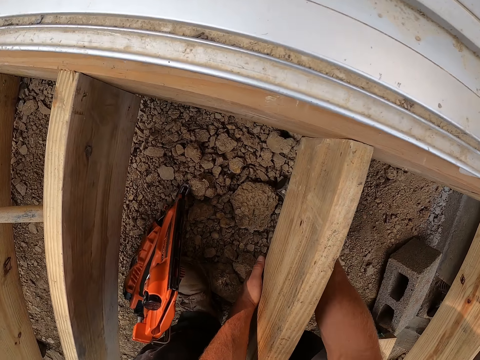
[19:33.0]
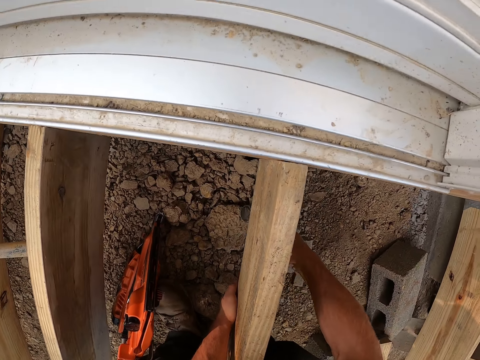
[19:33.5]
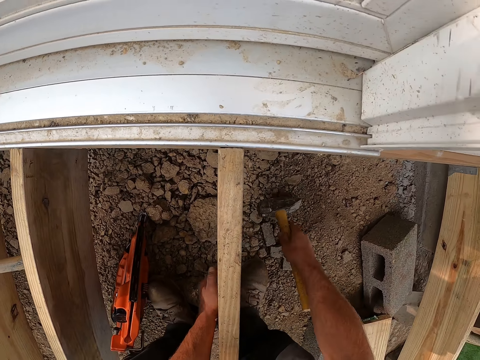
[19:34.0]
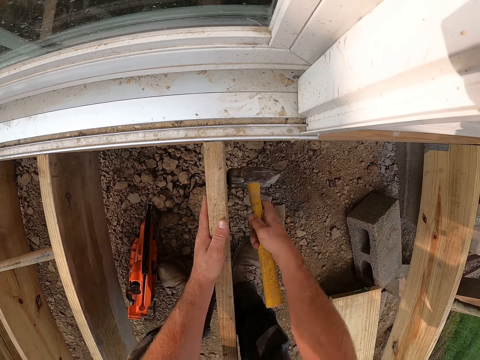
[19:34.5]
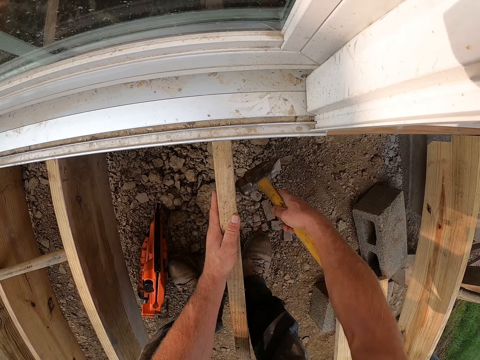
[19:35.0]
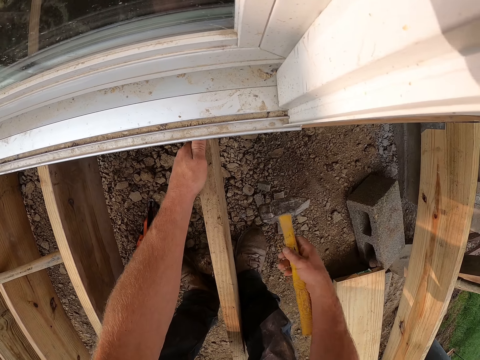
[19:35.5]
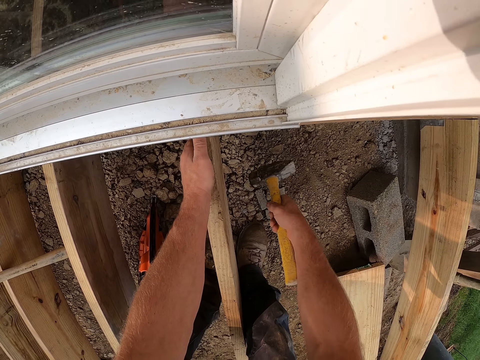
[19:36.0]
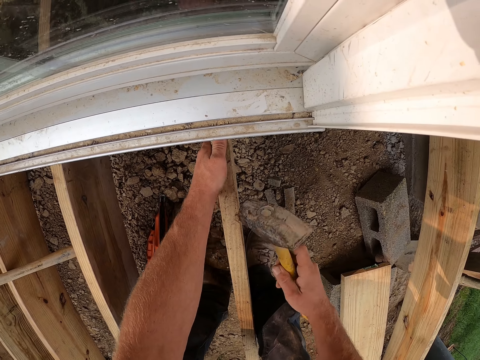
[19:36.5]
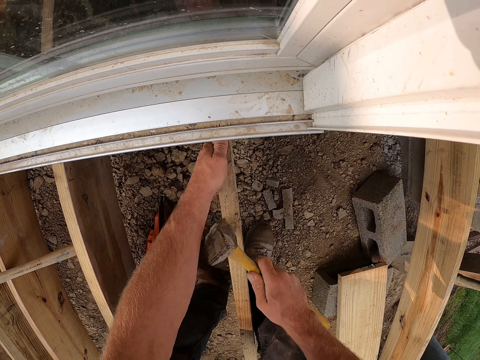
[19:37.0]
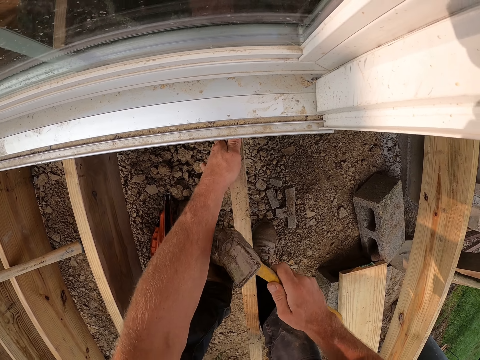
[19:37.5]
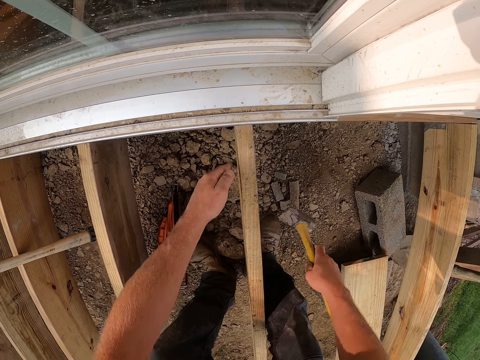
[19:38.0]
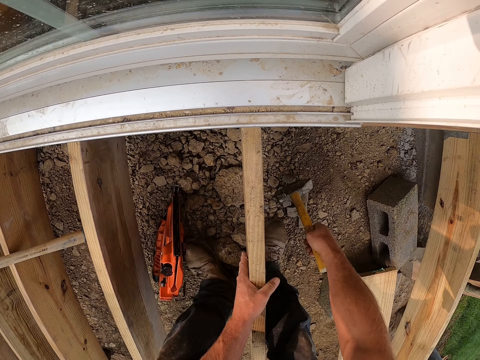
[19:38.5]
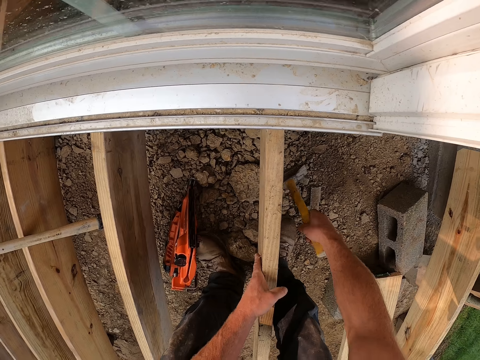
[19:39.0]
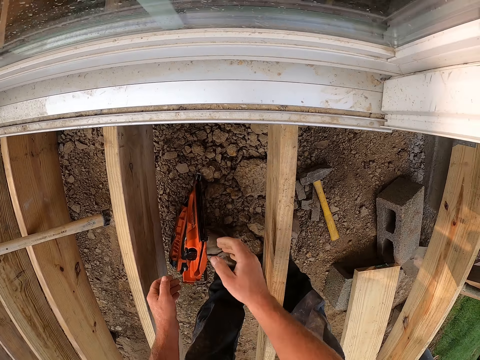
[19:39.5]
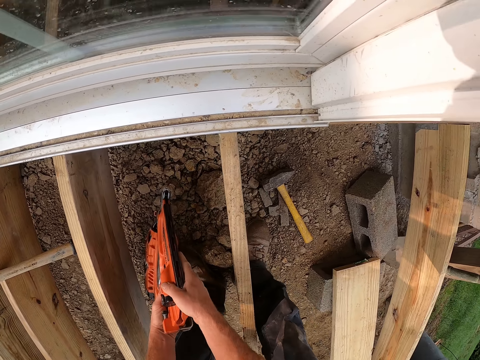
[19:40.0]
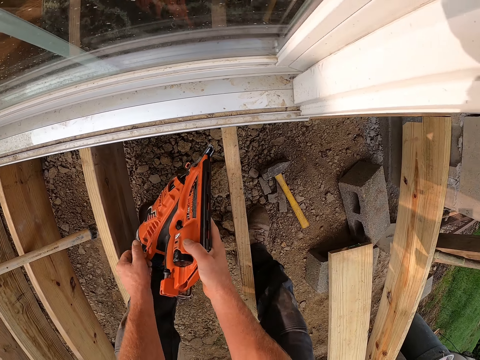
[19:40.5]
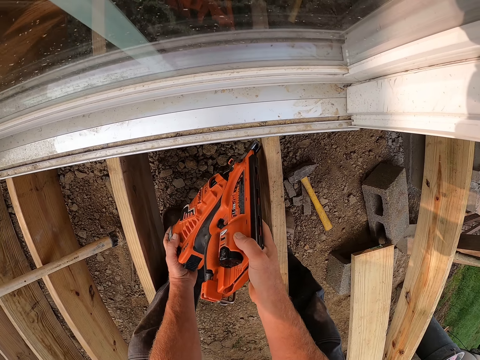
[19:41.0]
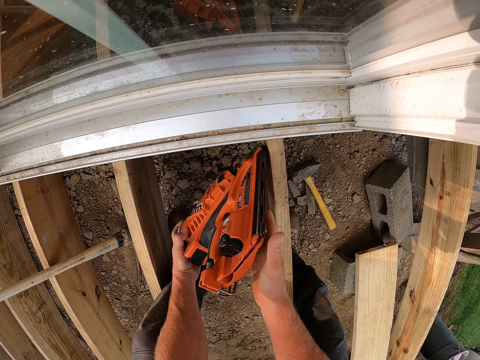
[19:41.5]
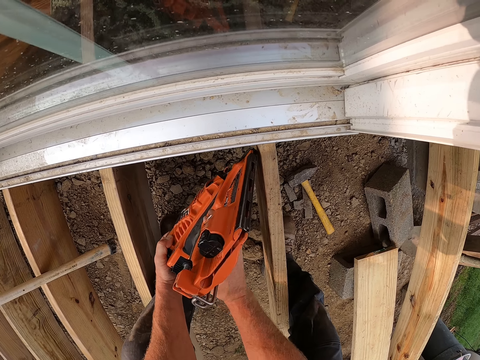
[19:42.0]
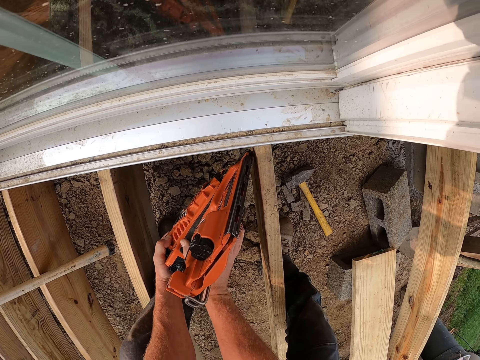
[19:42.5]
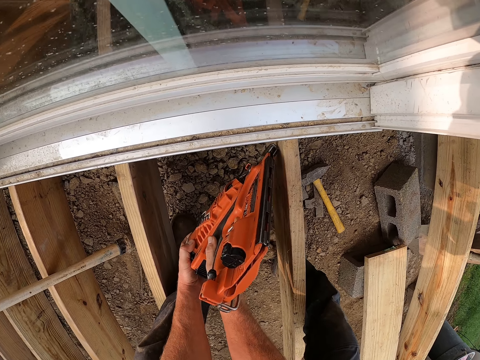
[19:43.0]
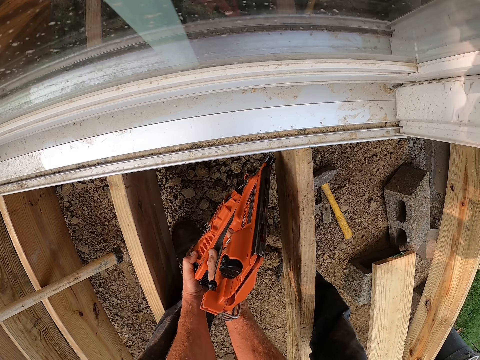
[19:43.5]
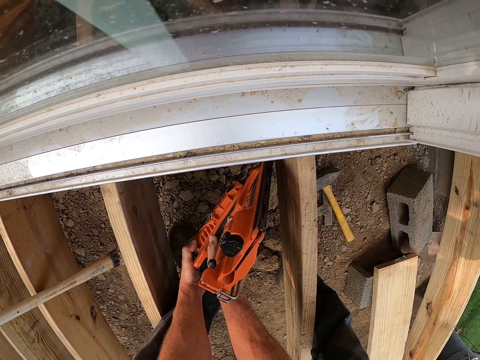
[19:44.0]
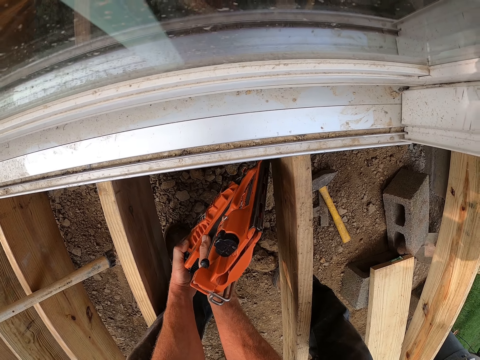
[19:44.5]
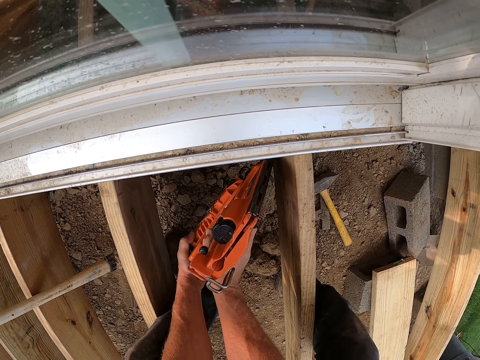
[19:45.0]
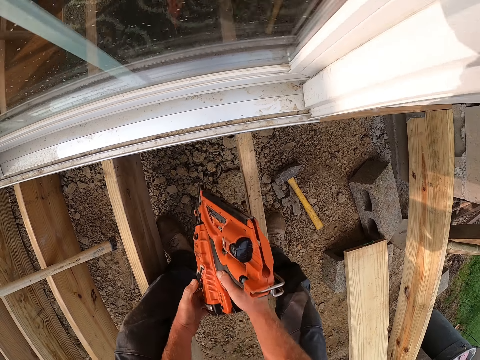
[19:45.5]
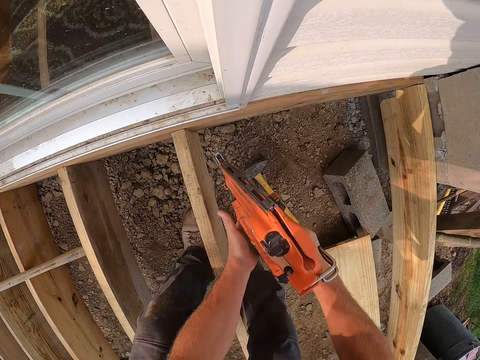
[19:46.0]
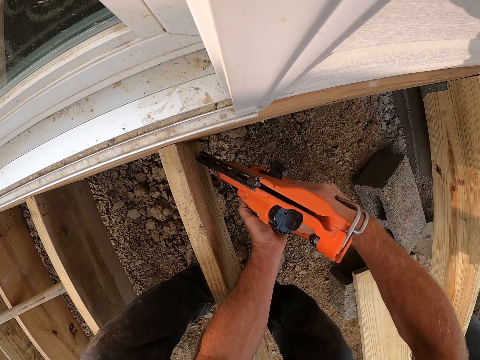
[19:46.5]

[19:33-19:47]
The camera wearer hits the wood with the hammer. They adjust the wood with the hammer. They drop the hammer on the ground. They pick up the nail gun. They nail the wood with the nail gun.

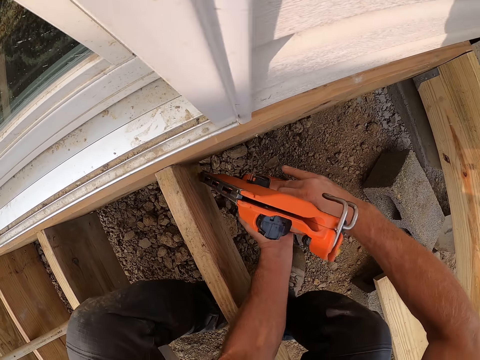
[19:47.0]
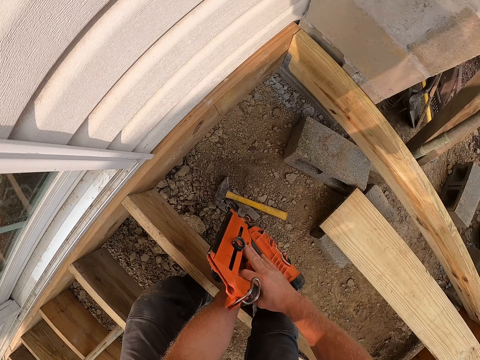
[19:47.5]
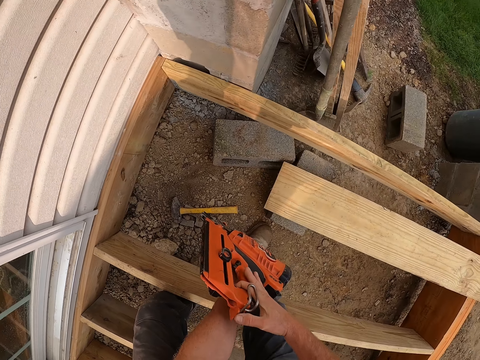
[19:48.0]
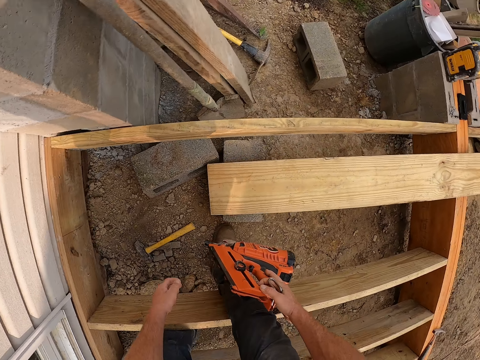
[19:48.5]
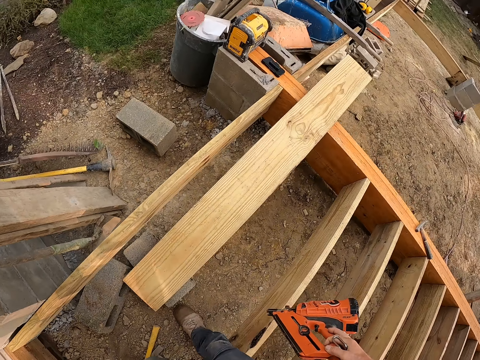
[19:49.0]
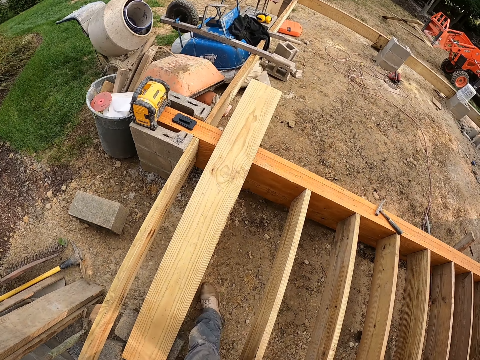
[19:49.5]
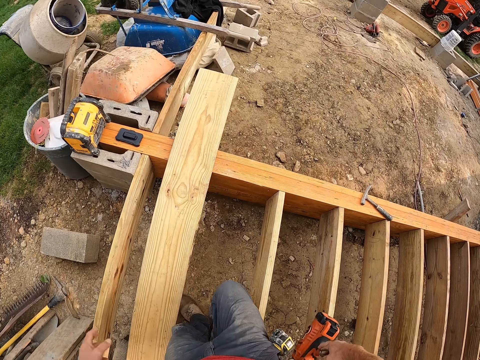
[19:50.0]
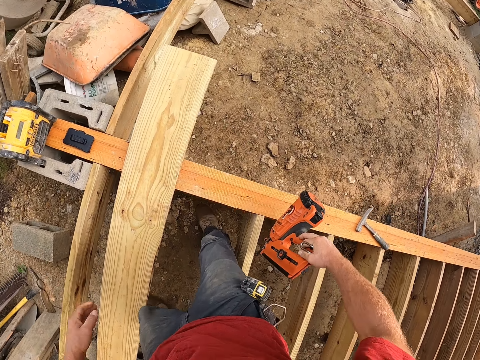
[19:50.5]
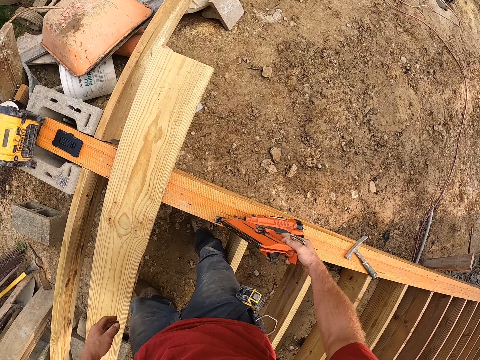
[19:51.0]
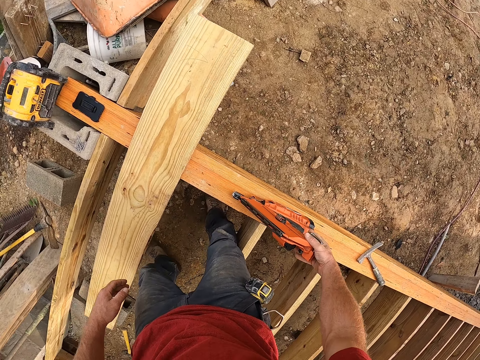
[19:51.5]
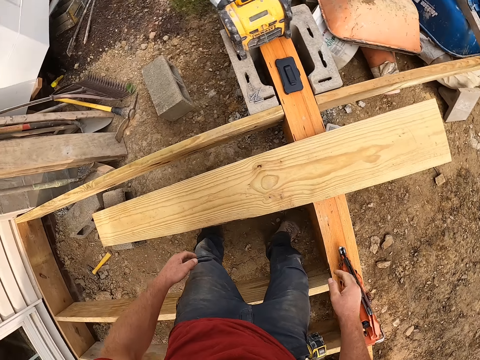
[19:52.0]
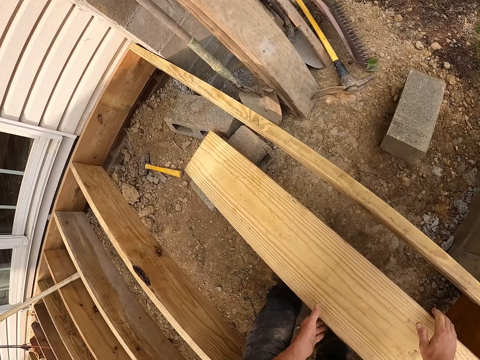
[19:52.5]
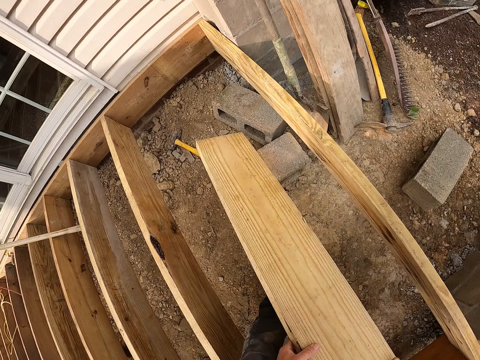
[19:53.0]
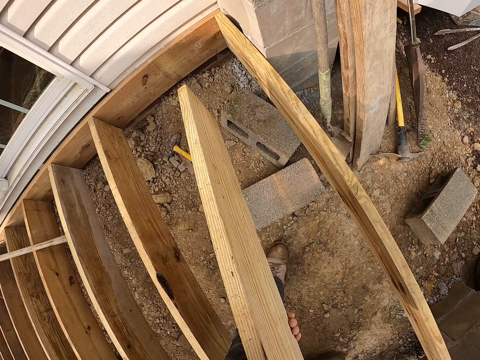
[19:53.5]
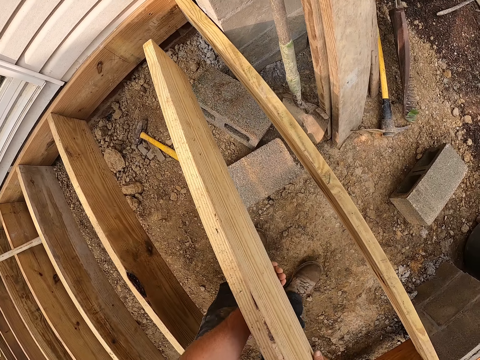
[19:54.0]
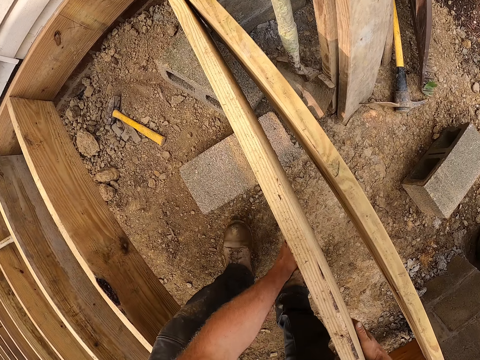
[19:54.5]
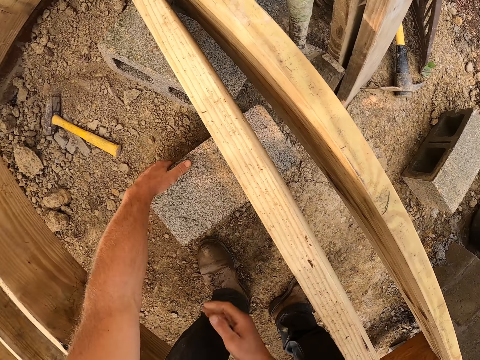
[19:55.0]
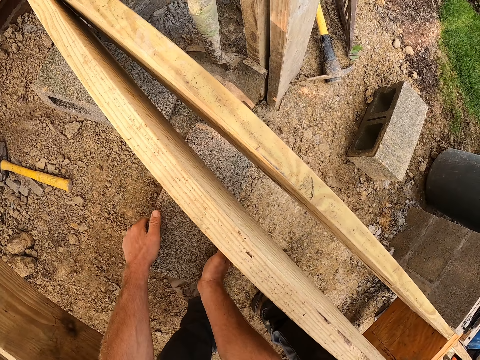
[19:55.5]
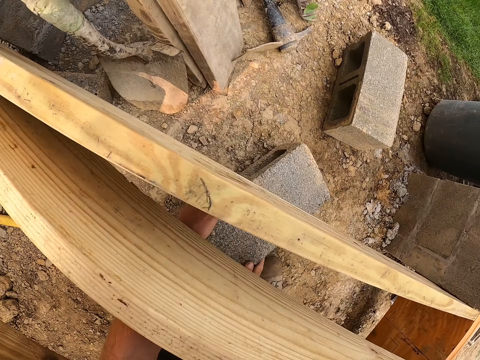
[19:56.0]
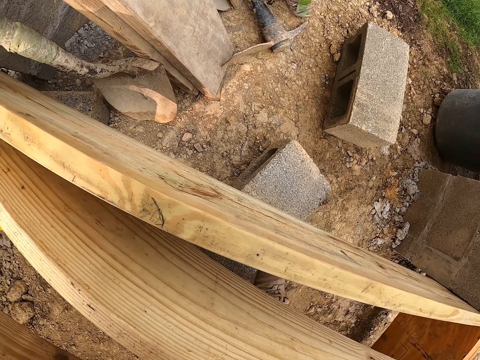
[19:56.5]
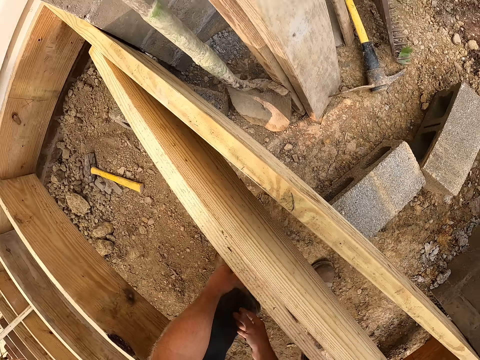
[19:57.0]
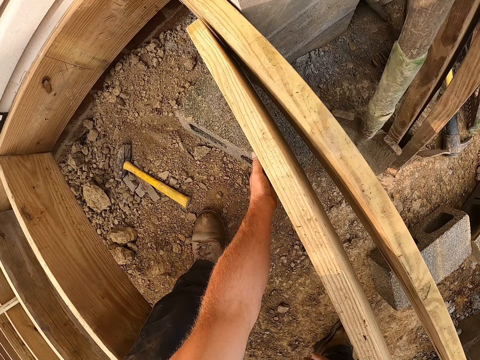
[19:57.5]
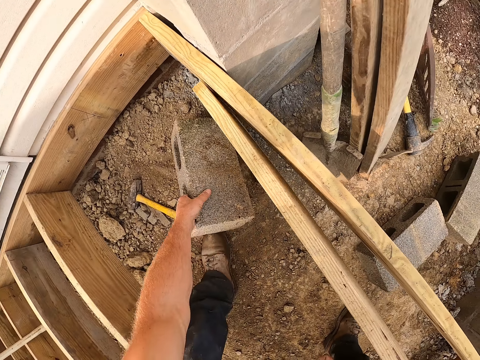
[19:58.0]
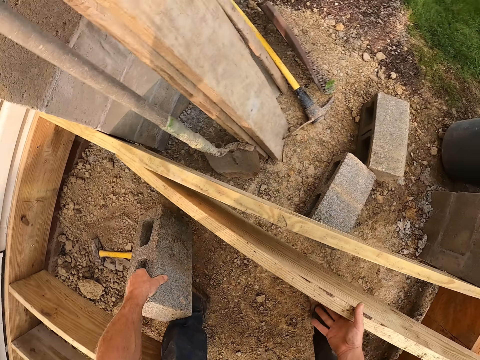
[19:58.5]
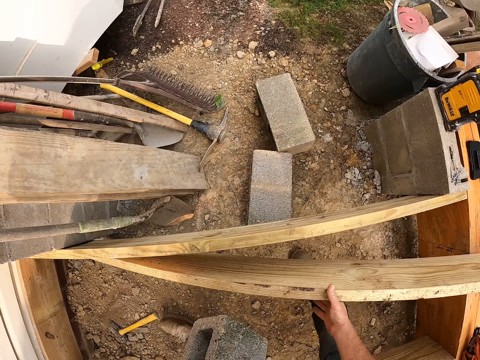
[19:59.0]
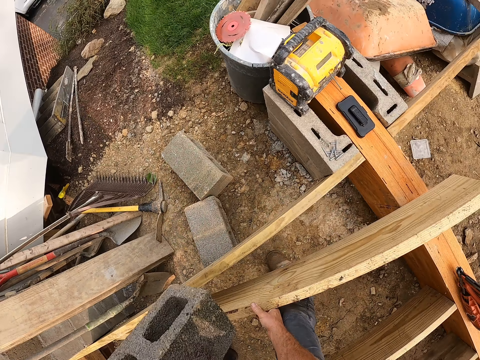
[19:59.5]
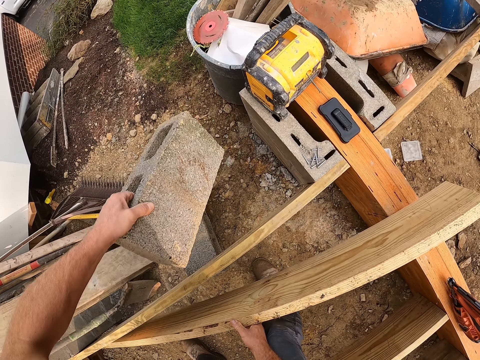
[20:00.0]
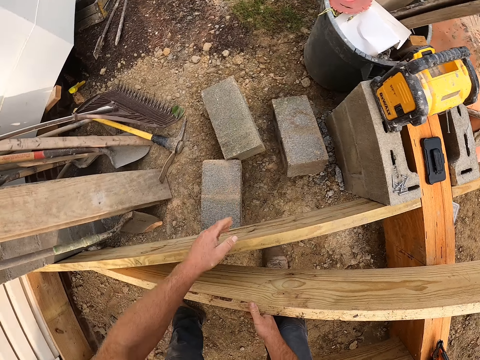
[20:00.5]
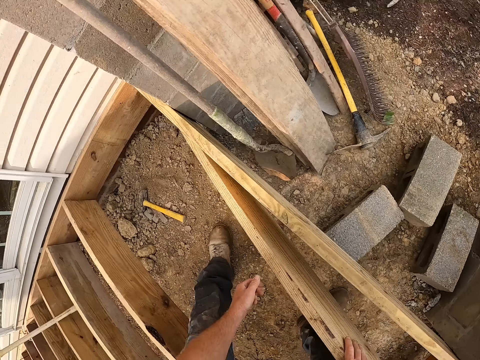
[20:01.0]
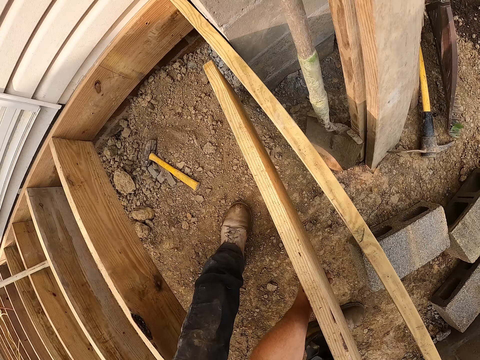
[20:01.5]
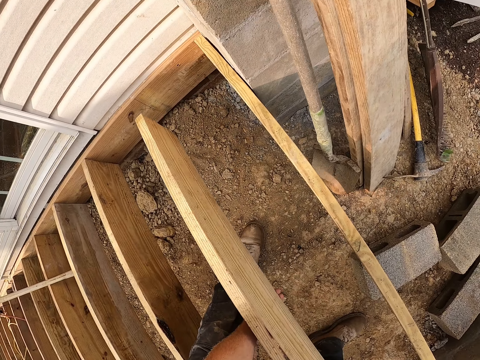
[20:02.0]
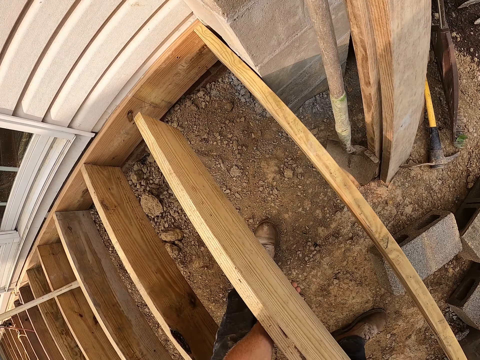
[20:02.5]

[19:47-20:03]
The camera wearer moves to the other side. They drop the nail gun on top of the wooden frame. They pick up the wood. They drop the wood. They adjust a block on the floor. They carry another block. They throw the block down on the ground. They carry the wood.
